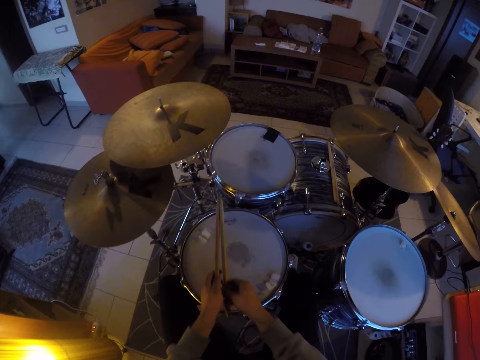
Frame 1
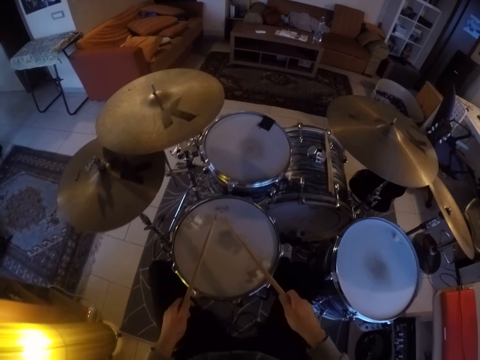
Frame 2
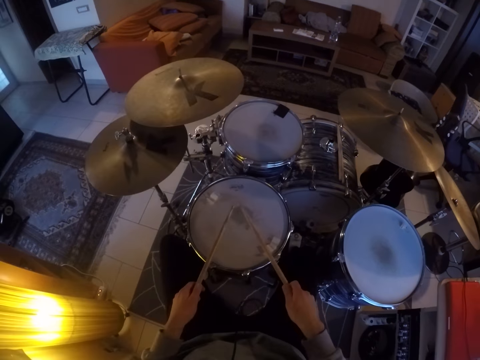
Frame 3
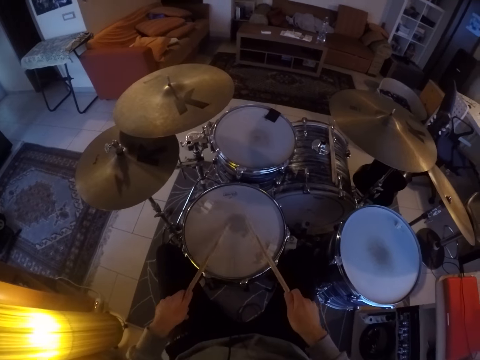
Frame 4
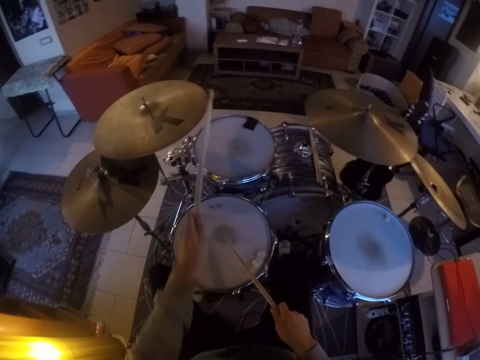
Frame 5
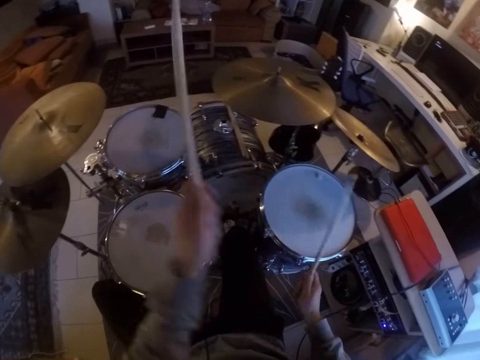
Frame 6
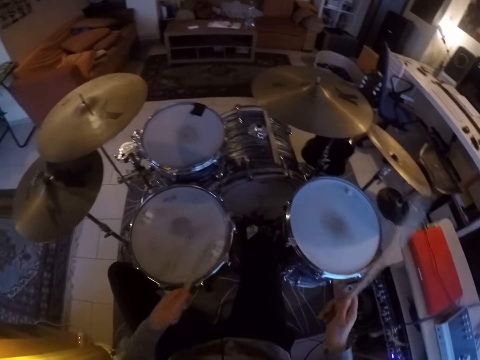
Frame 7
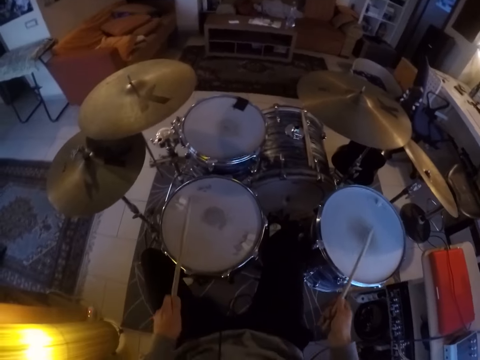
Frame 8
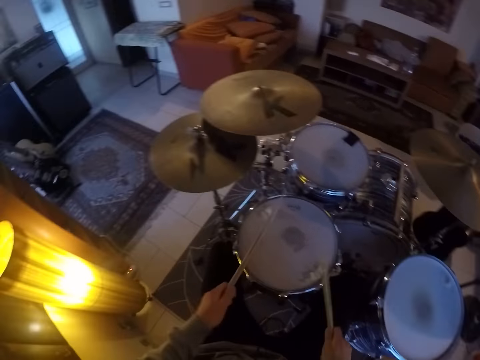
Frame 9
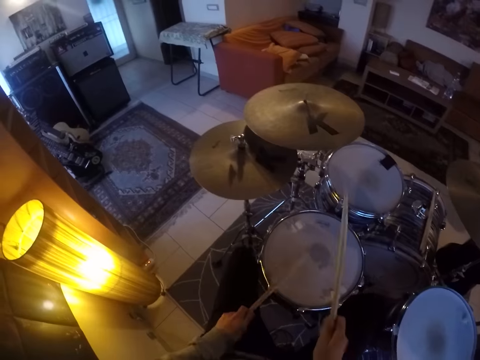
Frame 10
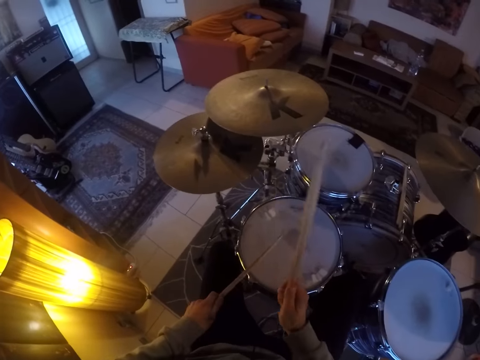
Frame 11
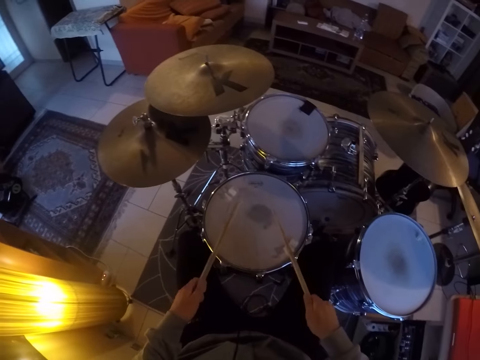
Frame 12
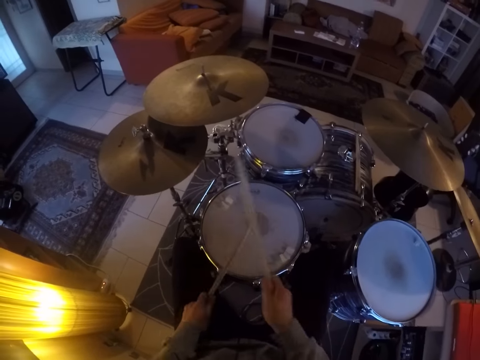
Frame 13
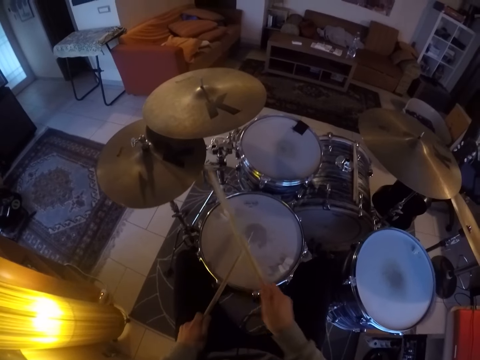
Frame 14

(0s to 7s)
The camera wearer beats a drum set with the drumsticks in both hands.
